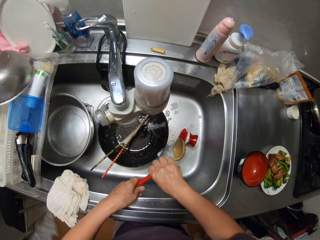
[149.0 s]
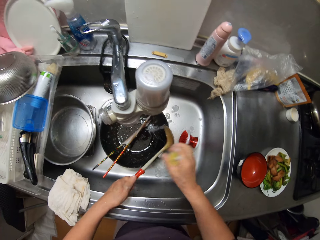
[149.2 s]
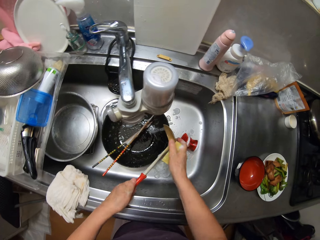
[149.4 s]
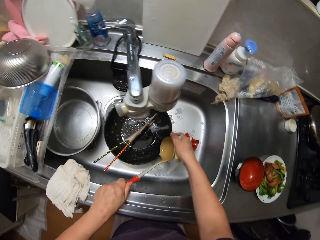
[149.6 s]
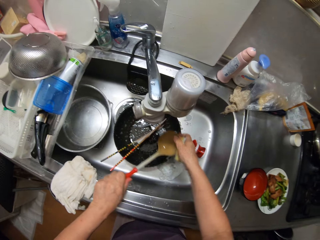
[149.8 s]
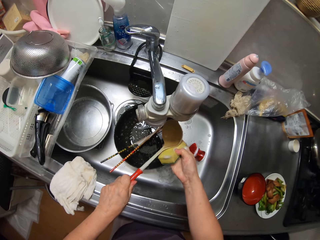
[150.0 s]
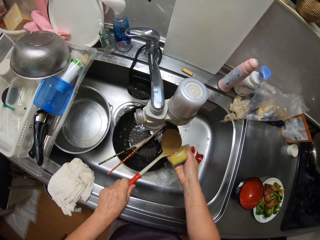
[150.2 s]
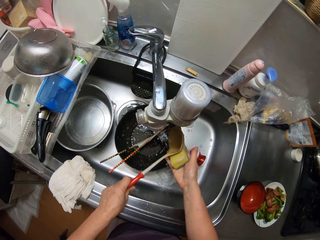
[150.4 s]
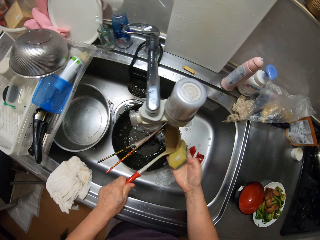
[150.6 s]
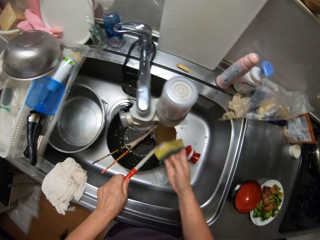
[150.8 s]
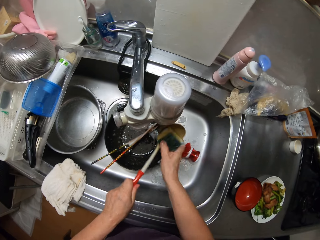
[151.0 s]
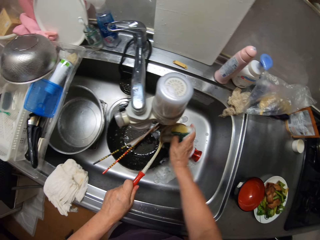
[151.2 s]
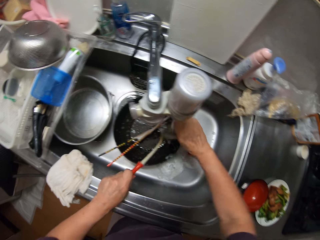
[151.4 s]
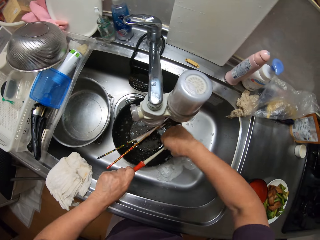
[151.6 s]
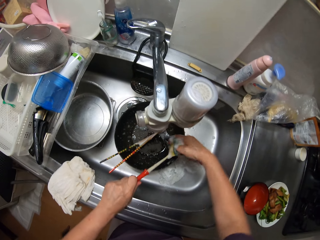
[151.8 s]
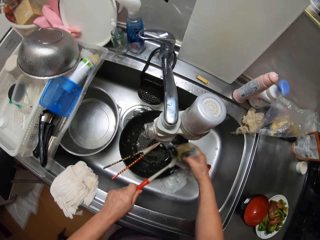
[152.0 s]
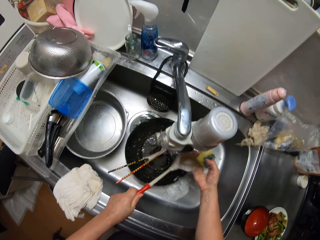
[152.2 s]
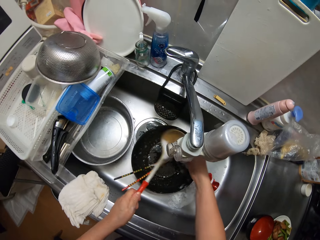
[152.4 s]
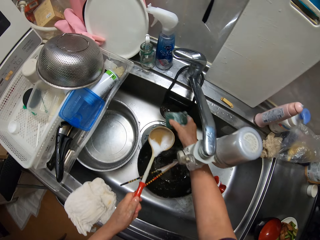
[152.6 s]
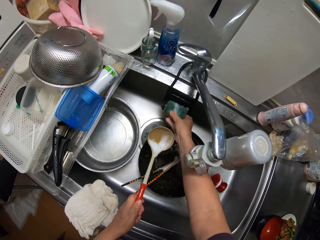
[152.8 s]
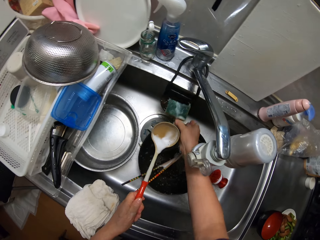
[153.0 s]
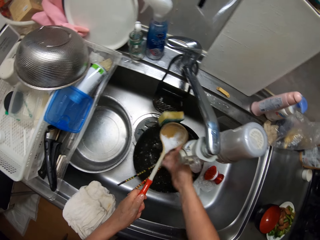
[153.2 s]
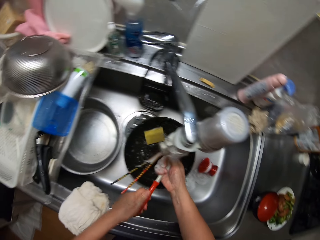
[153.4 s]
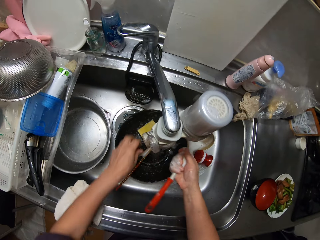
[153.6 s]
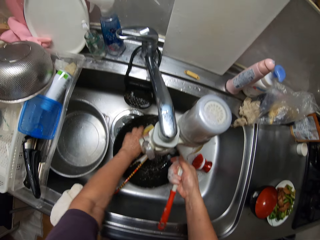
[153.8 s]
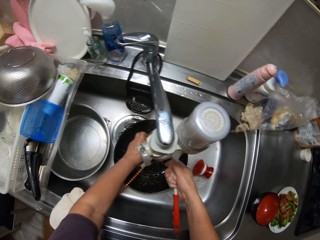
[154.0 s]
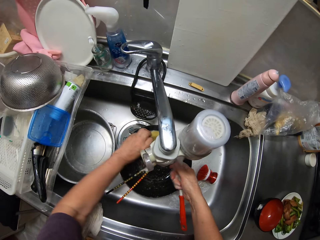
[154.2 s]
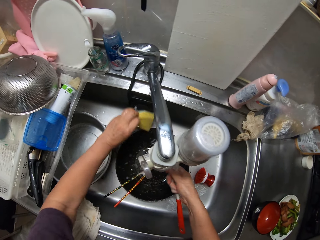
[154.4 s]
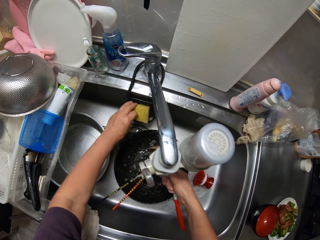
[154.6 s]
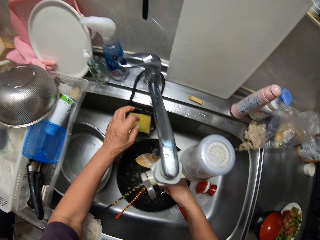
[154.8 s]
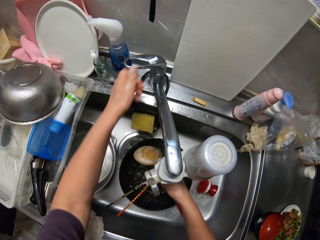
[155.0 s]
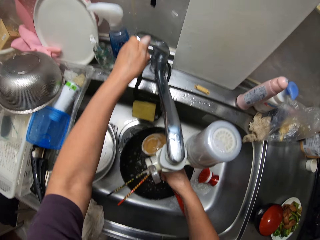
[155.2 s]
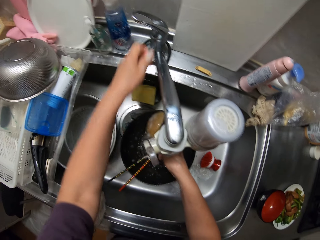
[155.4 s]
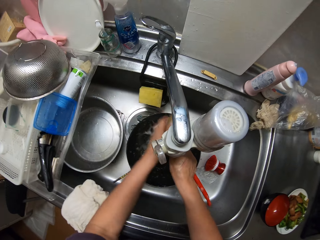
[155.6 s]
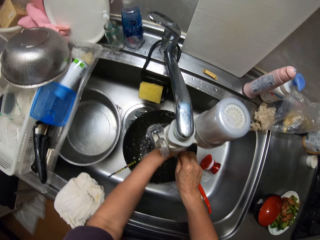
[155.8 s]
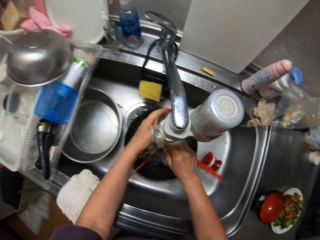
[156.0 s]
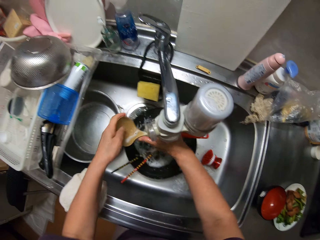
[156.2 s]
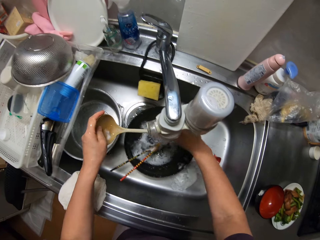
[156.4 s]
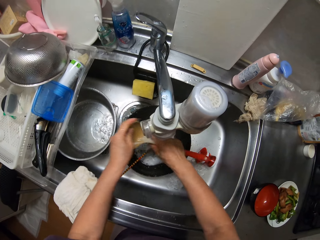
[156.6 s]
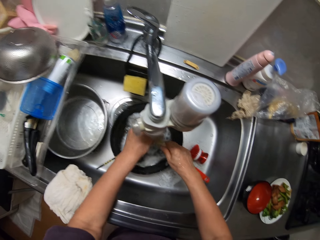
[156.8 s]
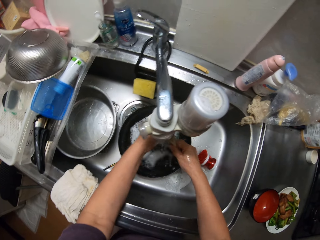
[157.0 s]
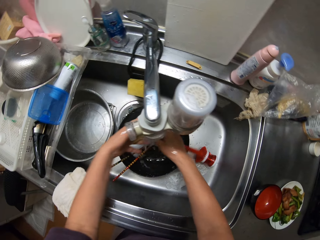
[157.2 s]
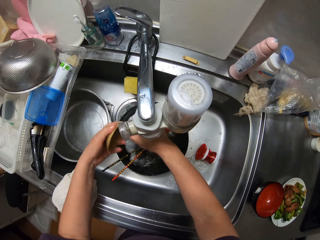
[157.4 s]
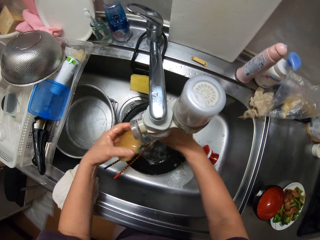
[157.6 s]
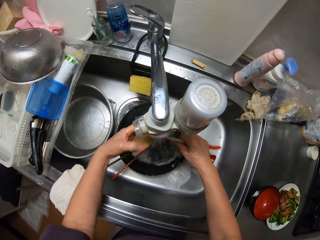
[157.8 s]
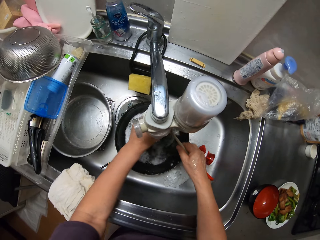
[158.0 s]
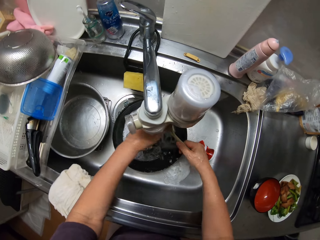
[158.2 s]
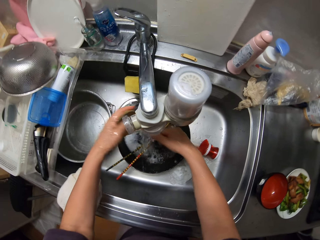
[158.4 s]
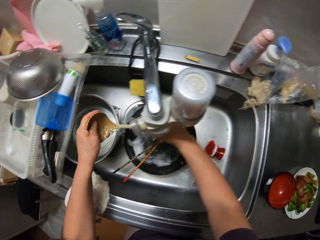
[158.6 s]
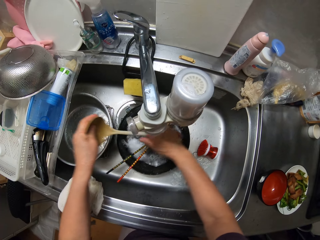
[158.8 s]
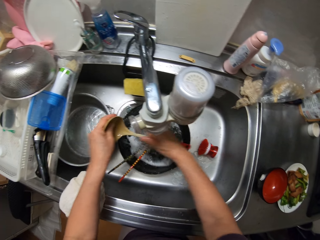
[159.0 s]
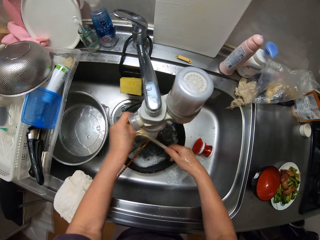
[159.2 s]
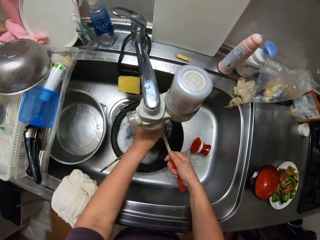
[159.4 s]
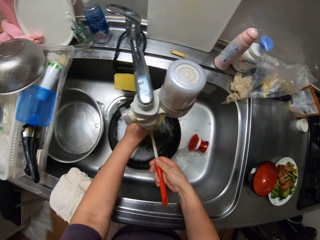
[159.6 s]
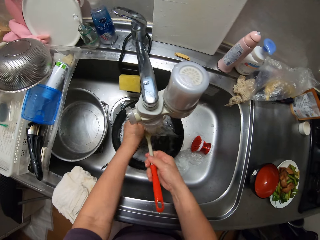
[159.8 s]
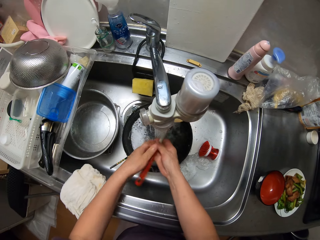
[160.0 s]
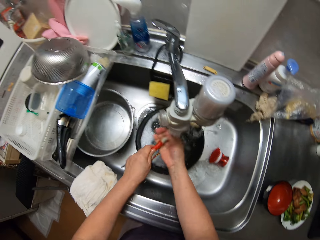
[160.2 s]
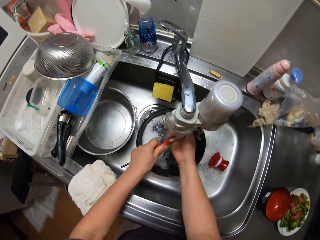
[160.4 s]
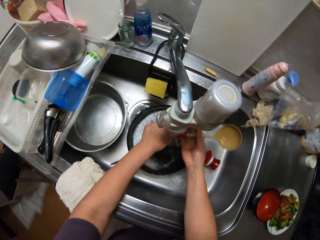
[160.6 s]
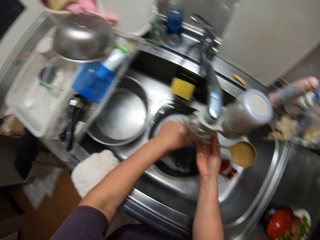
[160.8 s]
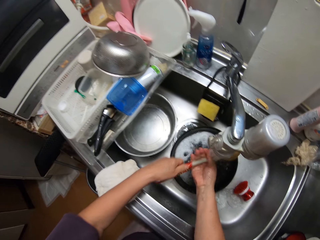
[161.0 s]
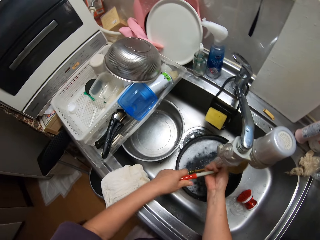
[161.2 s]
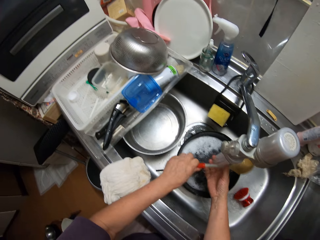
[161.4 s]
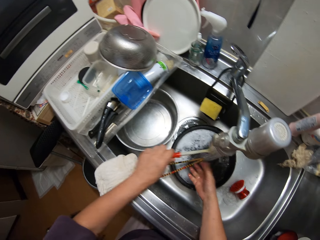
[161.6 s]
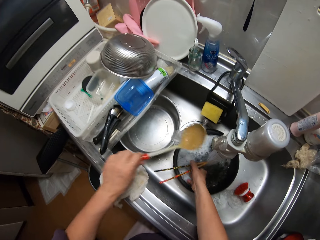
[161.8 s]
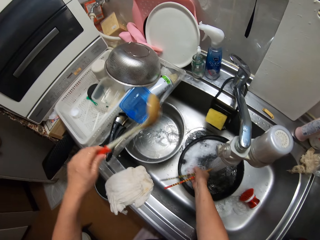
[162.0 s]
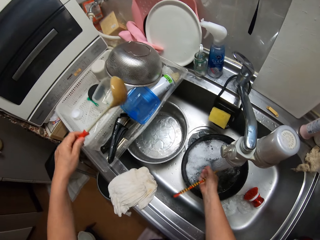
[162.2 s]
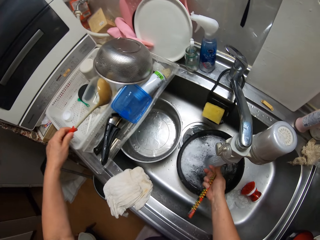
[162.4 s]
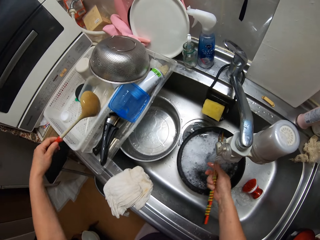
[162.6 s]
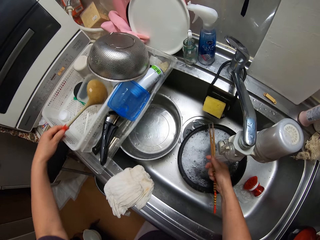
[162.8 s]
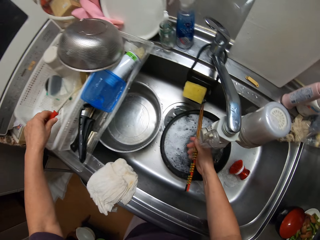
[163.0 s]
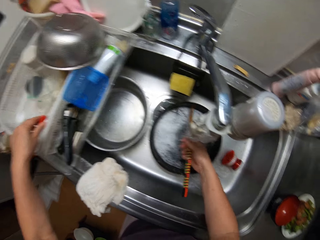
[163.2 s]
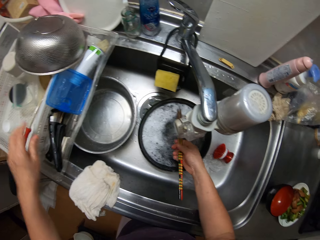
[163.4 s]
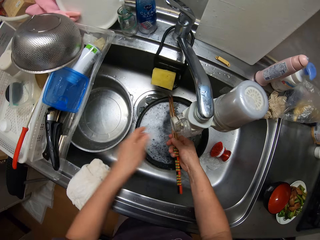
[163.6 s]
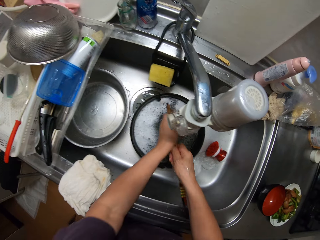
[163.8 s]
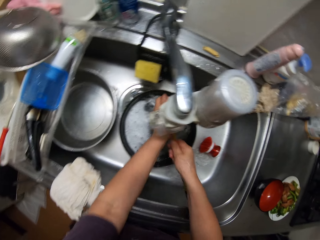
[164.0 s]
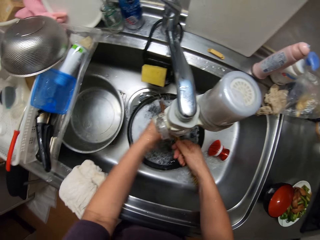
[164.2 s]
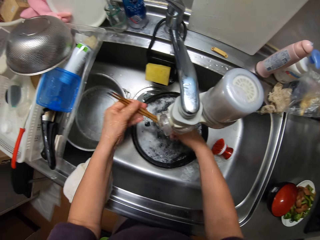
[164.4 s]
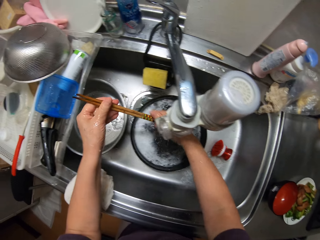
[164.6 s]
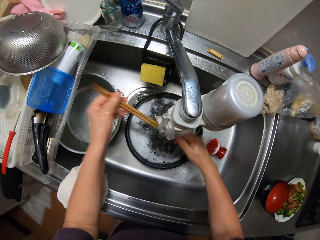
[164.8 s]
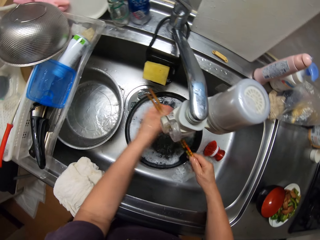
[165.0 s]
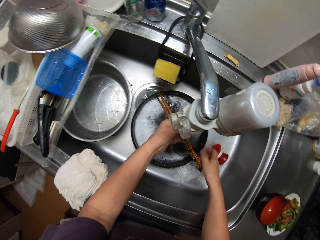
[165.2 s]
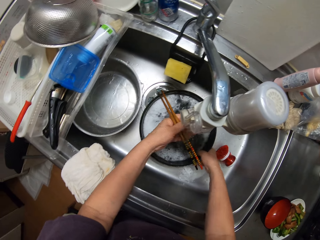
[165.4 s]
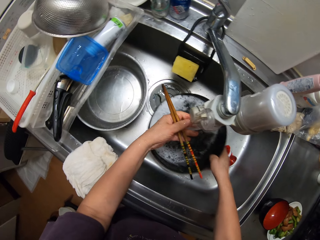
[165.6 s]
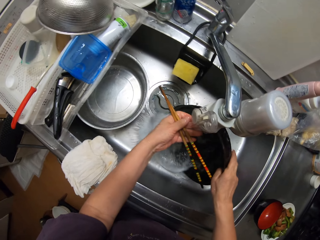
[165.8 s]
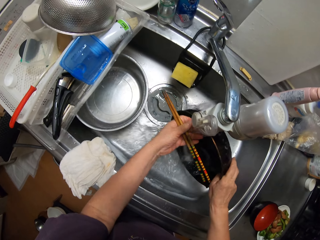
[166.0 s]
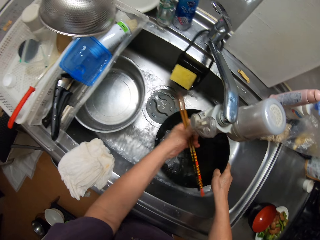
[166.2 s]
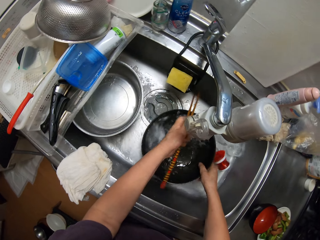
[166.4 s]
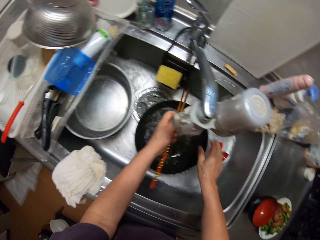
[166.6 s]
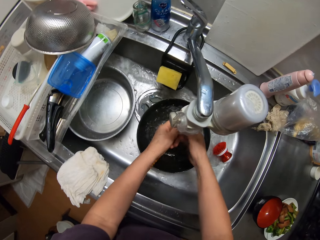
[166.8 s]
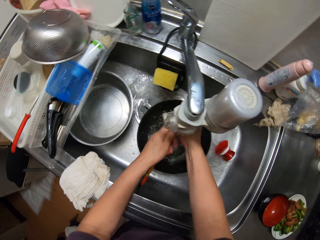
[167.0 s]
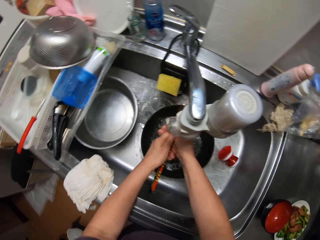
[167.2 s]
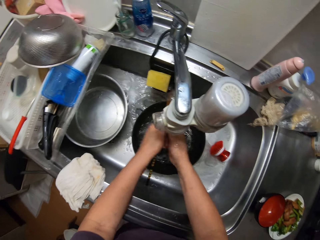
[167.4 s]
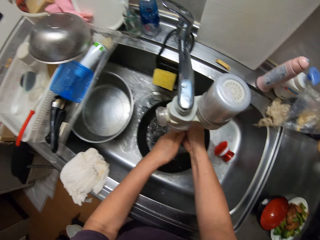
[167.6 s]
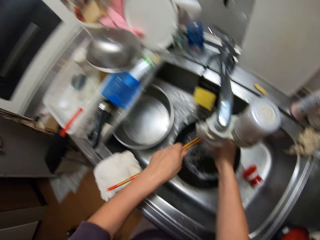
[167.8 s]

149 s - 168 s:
The camera wearer drops the chopsticks in her left hand. She picks up the spoon in the sink with her right hand. She passes the spoon to her left hand. She washes the serving spoon with the sponge in her right hand. She drops the sponge in her right hand in the sink. She passes the spoon in her left hand to her right hand. She changes the position of the sponge in the sink with her left hand. She opens the water tap with her left hand. She rinses the spoon with both hands. She picks up the chopsticks from the sink with her right hand. She drops the spoon in the plate drainer with her left hand. She rinses the chopsticks with both hands. She pours out the water in the frying pan with her right hand. She rinses the chopsticks with both hands.

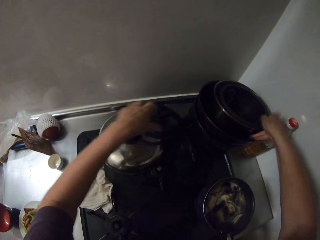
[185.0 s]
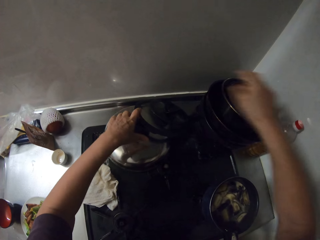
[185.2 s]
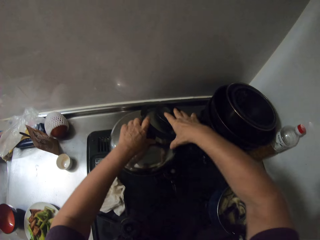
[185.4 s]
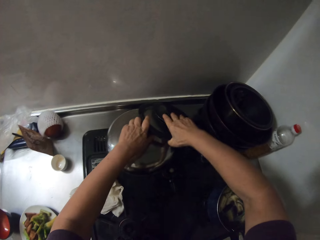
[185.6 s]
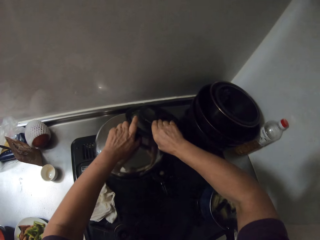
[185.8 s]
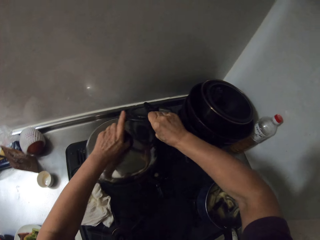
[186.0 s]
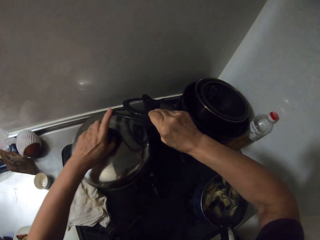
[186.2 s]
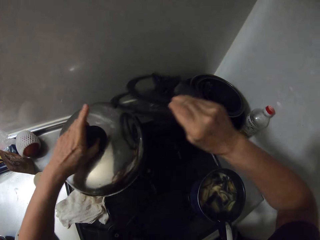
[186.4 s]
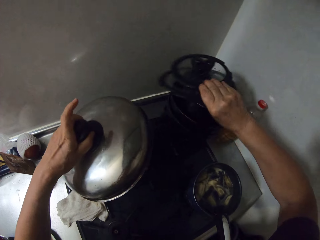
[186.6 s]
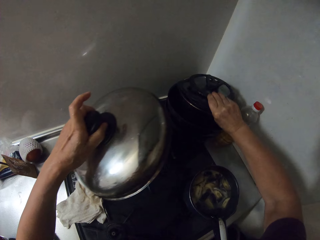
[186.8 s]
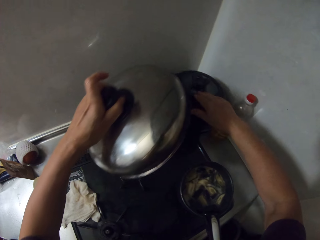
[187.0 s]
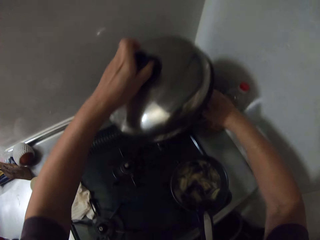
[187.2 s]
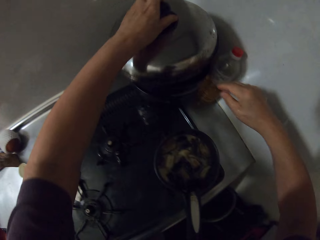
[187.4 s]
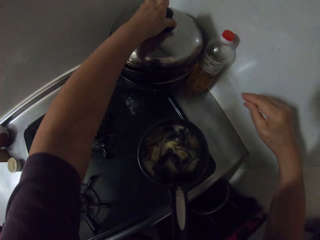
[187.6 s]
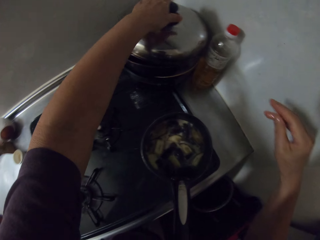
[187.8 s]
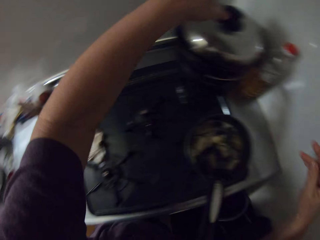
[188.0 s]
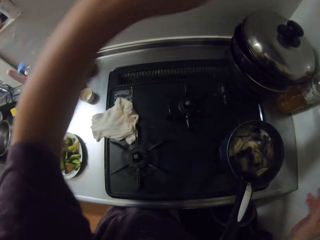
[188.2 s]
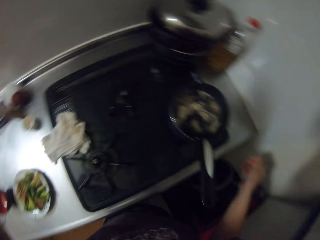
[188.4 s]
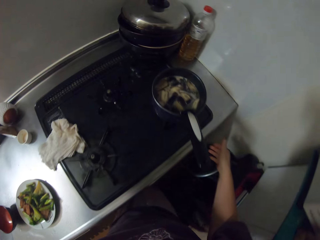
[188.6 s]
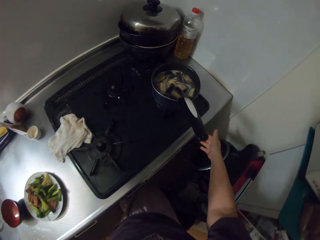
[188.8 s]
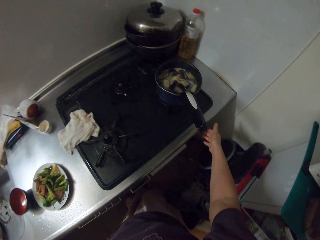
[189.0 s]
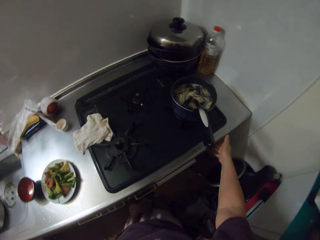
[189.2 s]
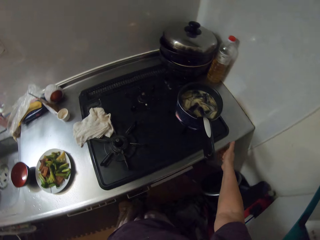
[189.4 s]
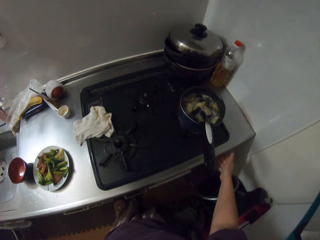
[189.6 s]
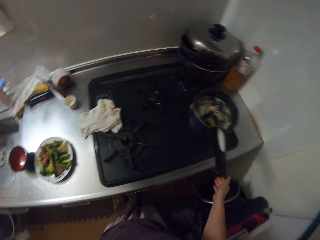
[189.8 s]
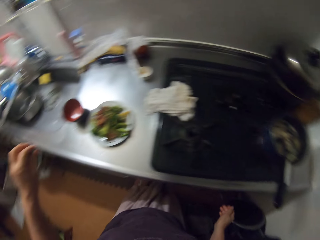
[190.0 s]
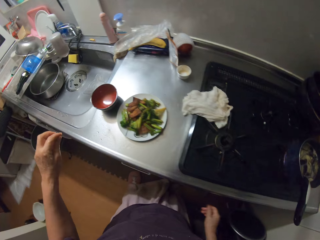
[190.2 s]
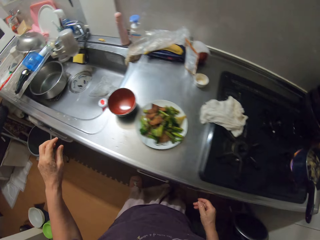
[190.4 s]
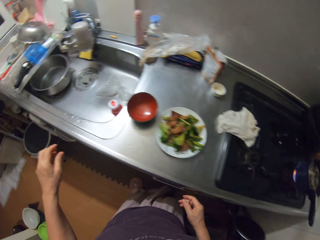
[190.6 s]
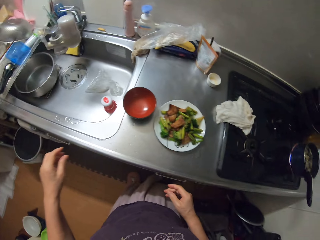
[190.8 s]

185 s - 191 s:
The camera wearer rearranges the pots and pot covers on the cooker with both hands. She turns on the gas cooker with her right hand.
